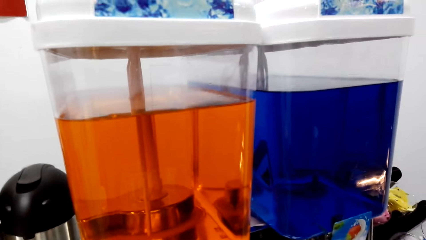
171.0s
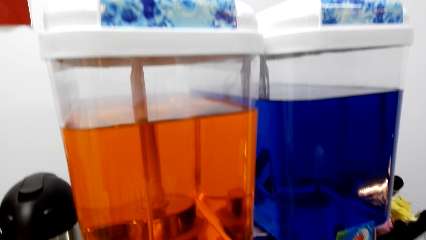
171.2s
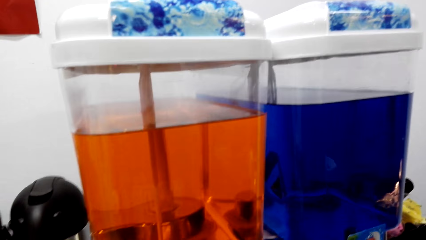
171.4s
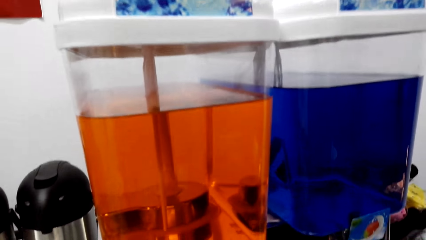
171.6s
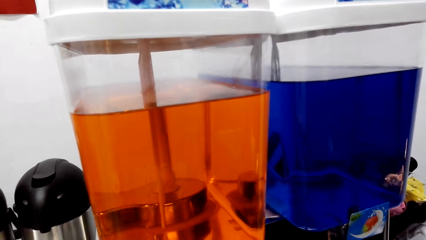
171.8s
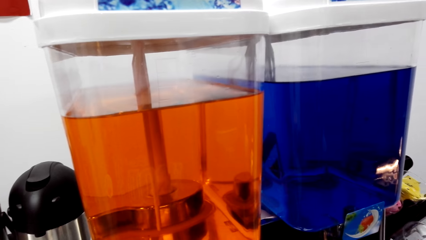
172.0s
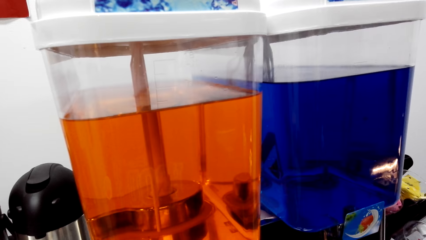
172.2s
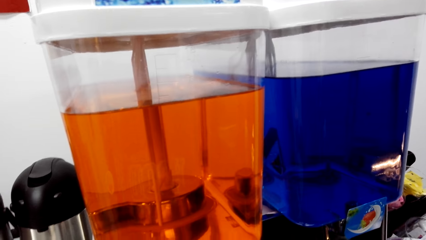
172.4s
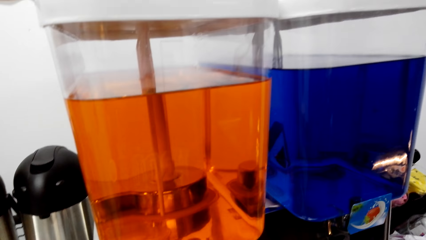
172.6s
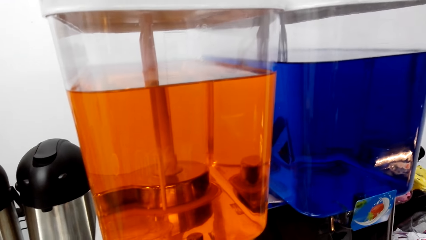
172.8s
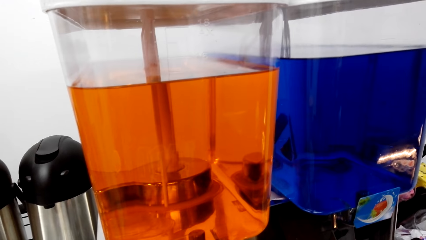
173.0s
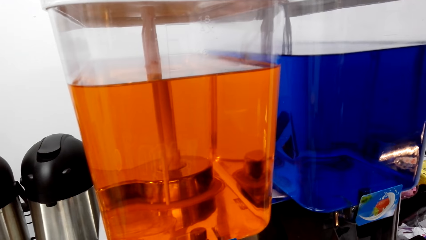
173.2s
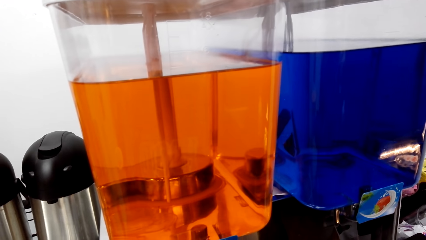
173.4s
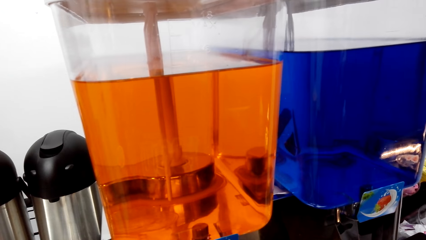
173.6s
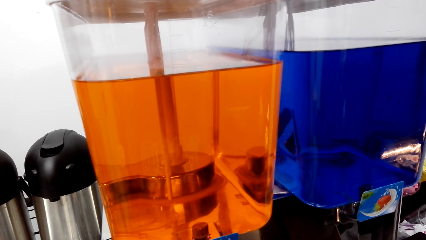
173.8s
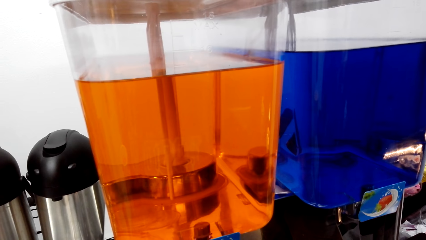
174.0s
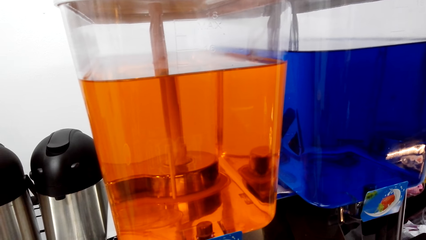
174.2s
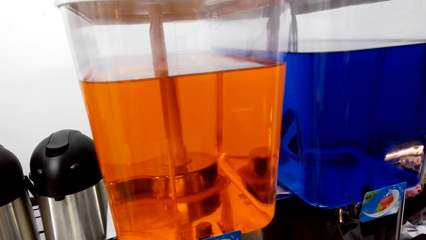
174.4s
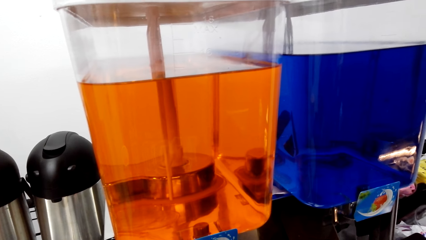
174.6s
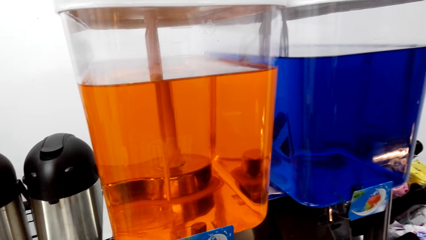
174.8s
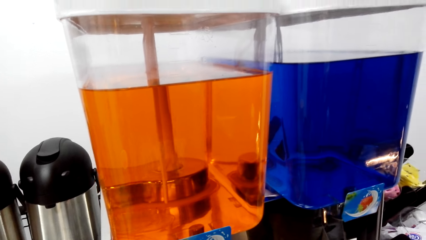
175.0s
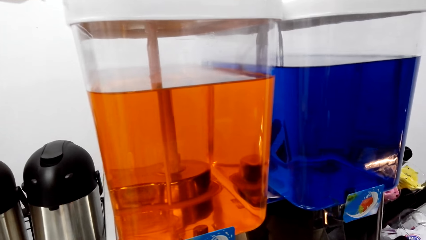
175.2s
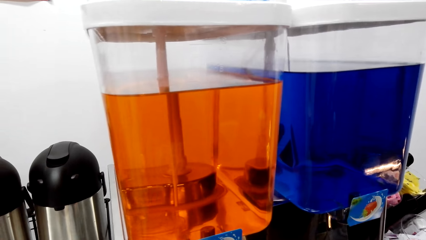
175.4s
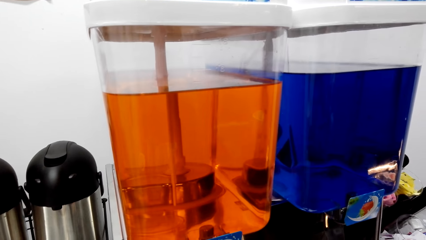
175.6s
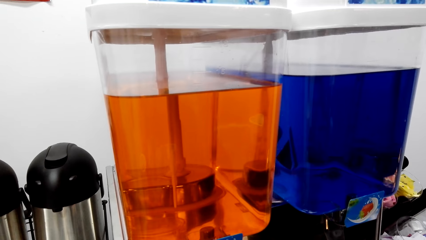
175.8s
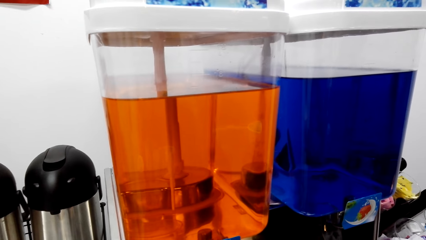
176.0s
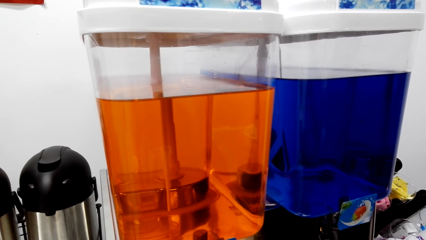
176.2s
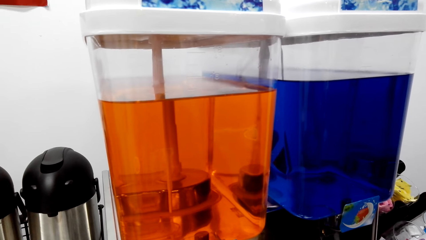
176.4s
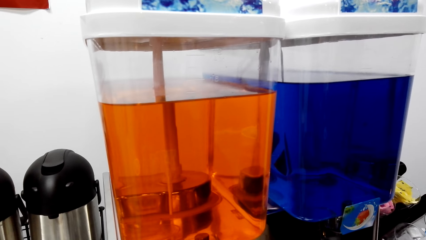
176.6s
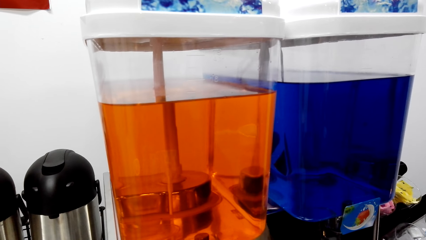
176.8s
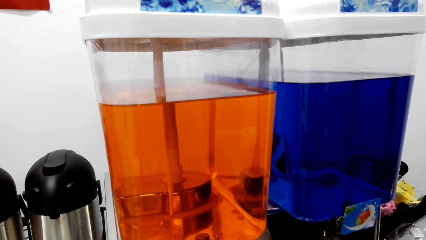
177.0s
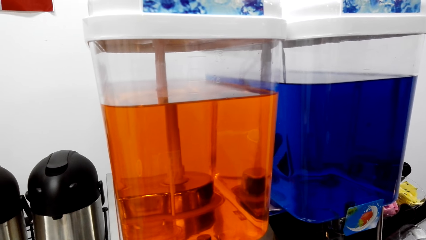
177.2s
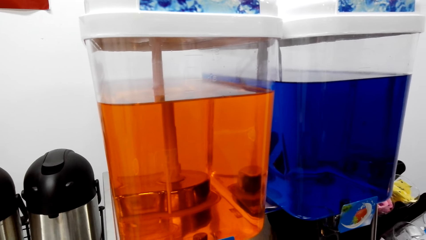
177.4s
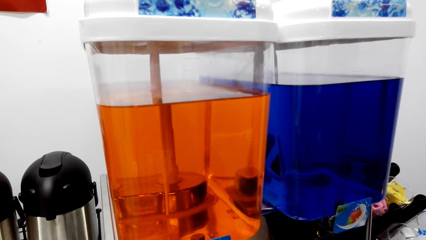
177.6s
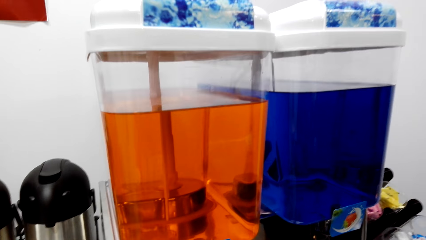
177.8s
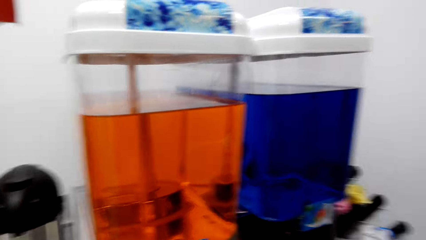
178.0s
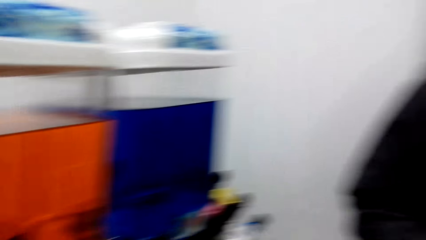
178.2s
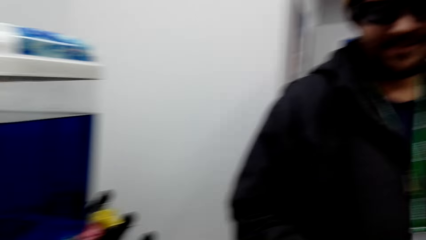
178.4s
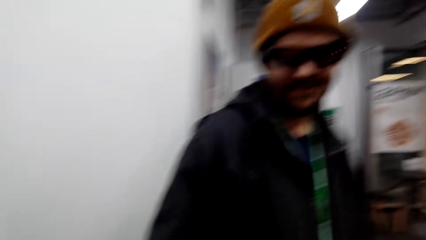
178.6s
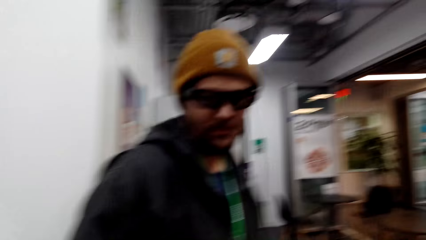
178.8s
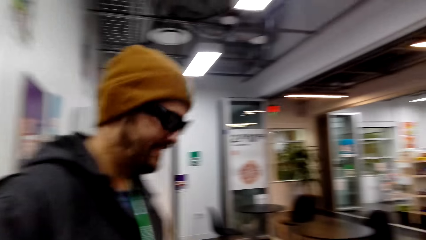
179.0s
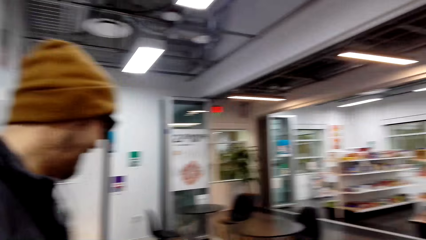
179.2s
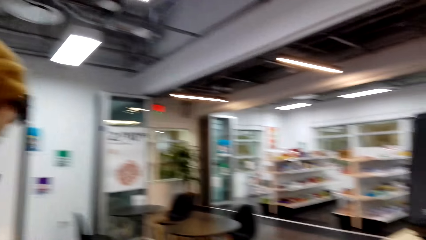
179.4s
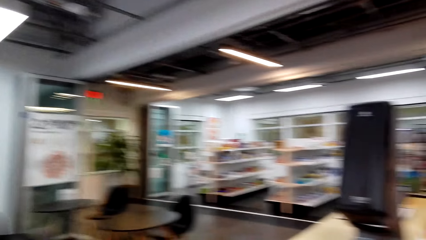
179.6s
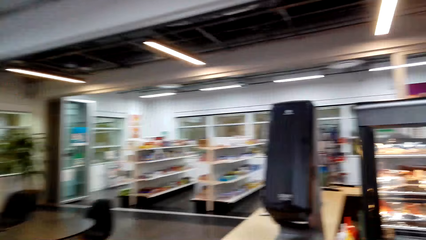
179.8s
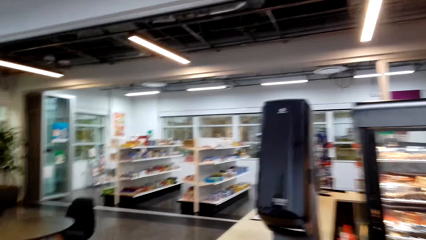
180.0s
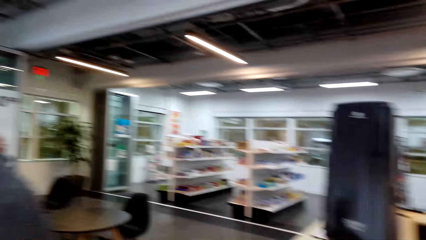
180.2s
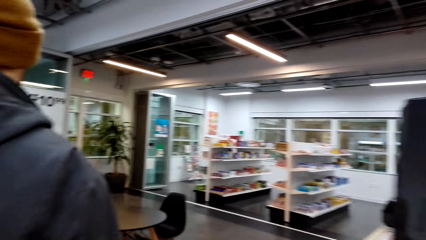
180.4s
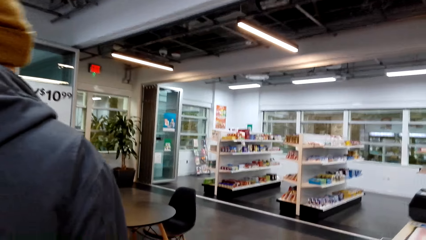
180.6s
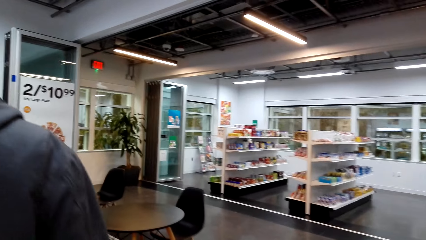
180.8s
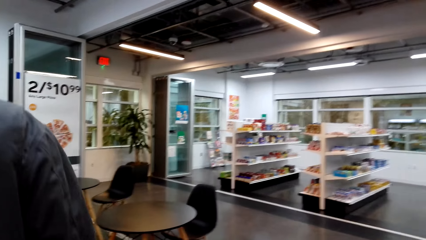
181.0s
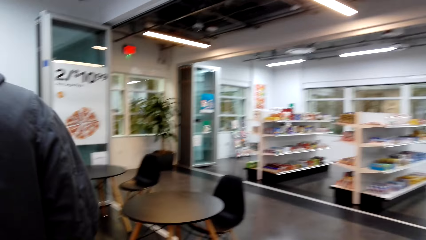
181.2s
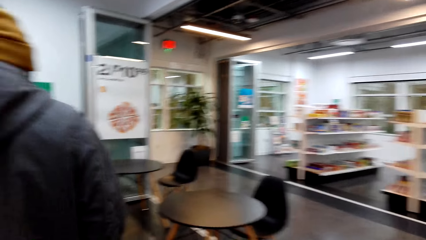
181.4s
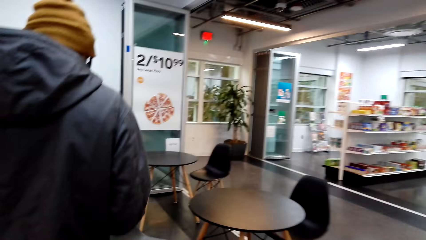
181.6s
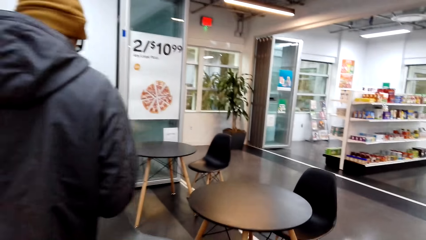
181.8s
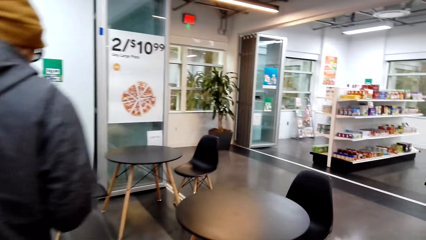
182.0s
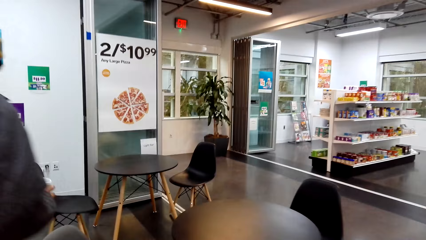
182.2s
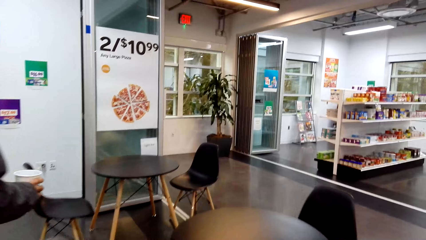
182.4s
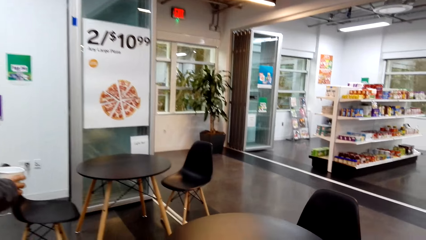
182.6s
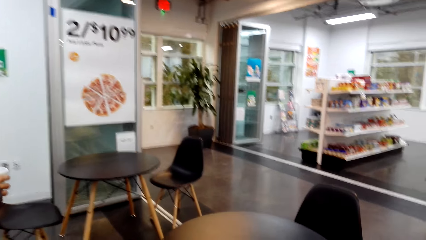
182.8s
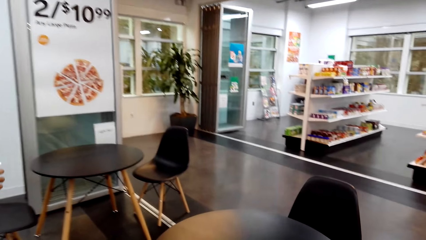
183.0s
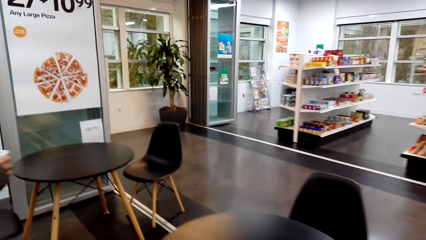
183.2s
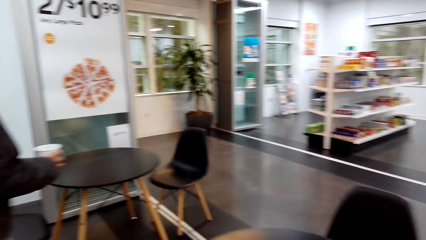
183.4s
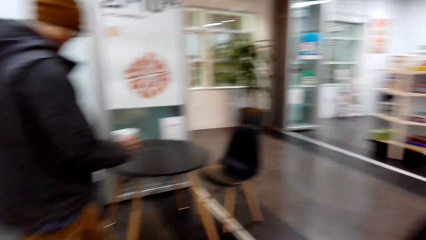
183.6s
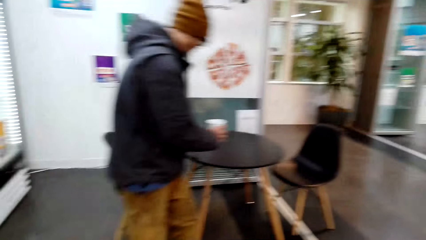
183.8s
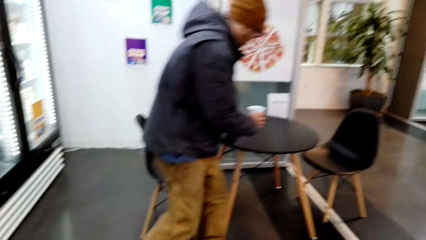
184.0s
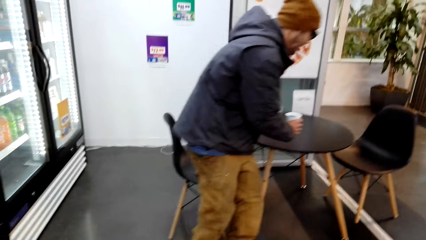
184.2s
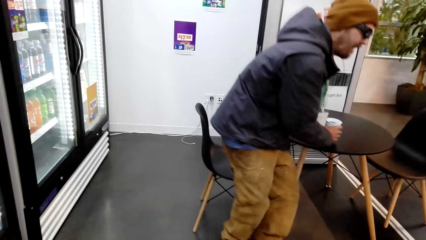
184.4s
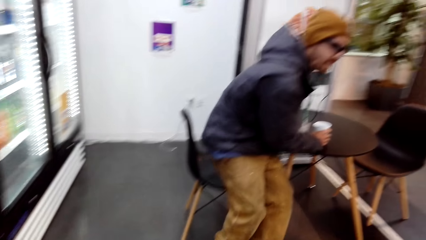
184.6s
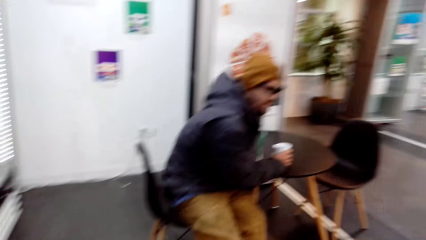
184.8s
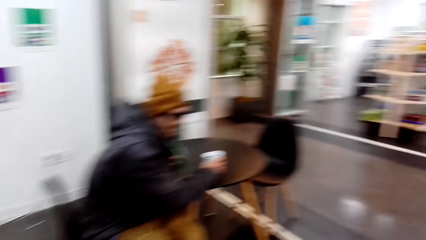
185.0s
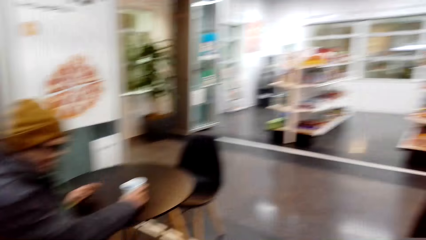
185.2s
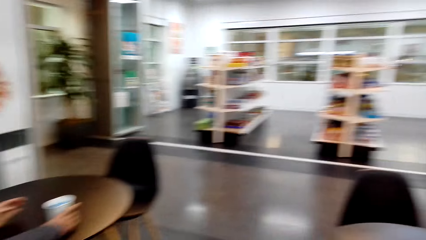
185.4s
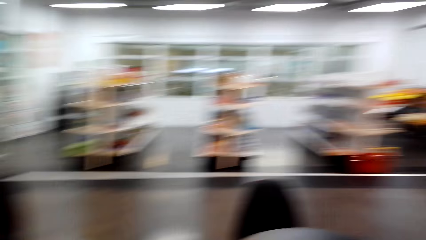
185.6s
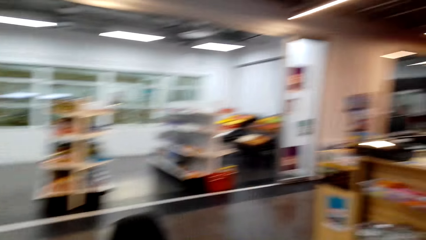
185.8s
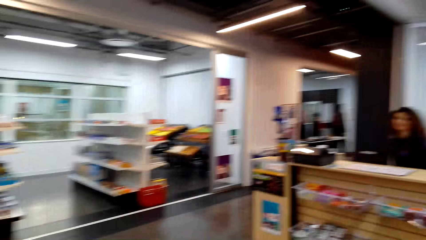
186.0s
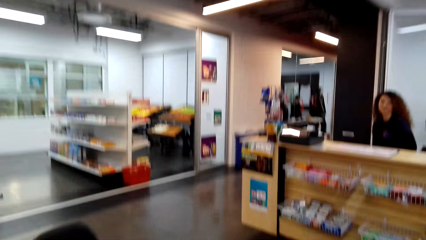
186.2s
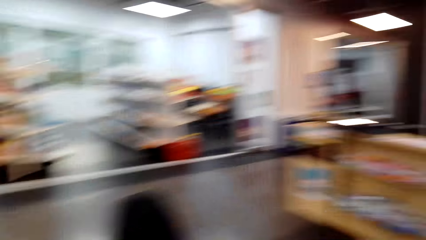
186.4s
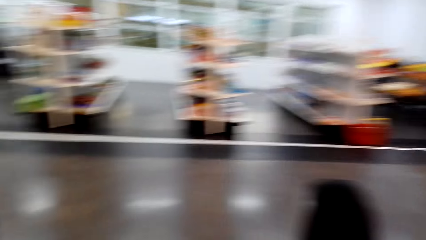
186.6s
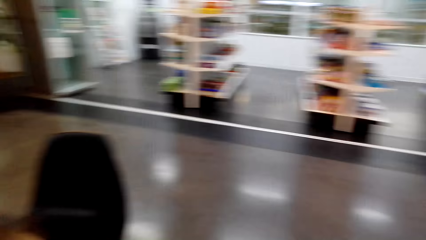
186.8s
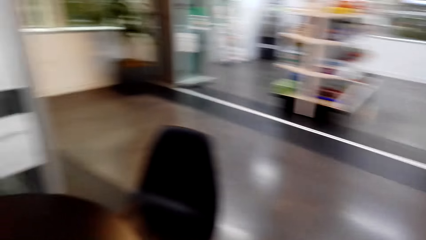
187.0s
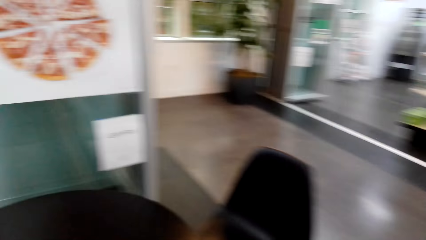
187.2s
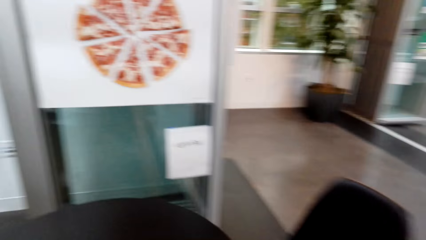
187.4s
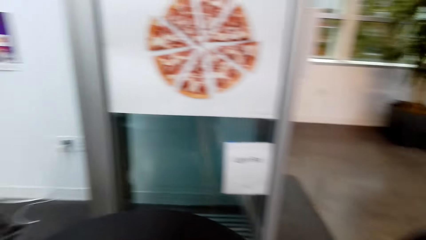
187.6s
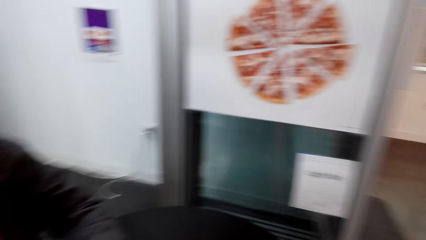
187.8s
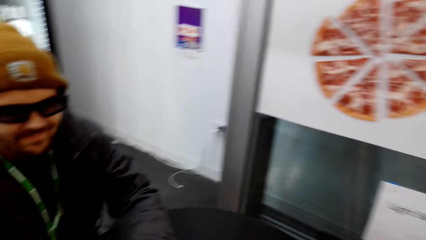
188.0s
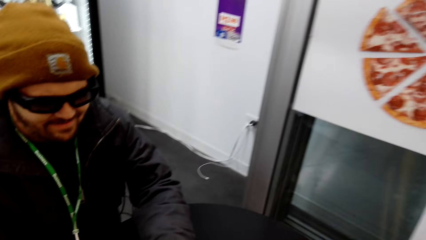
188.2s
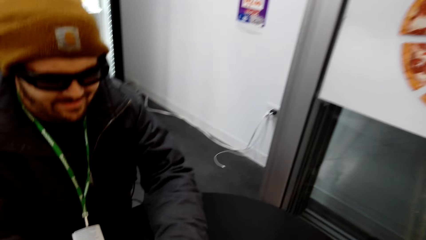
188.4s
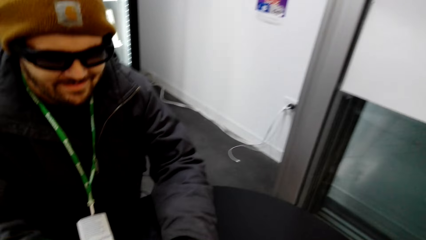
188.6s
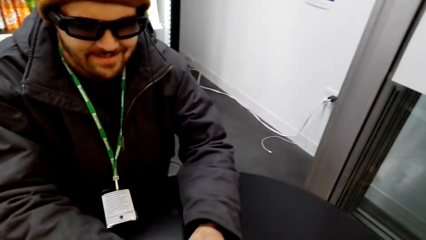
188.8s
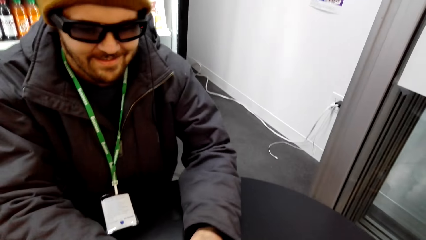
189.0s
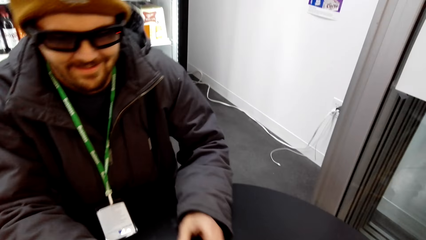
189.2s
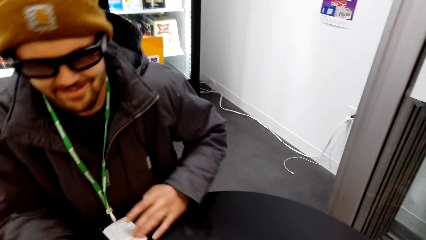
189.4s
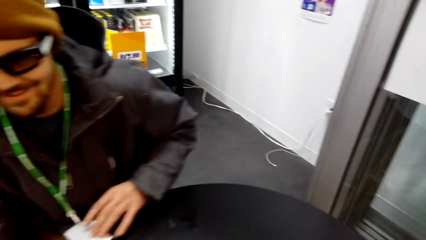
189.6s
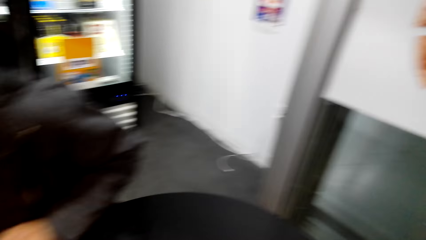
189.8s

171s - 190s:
The camera wearer takes the coffee. They walk around the store. The man walks around and sits. The camera wearer dialogues with a cashier. They walk around.
